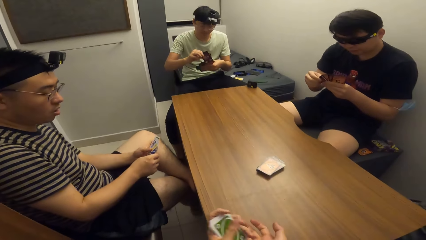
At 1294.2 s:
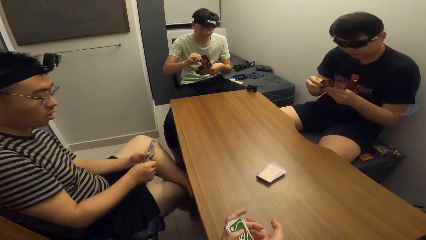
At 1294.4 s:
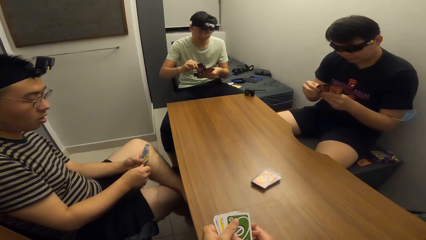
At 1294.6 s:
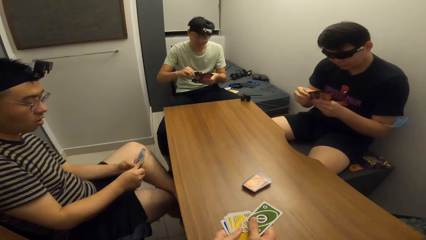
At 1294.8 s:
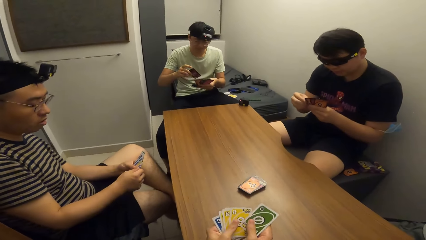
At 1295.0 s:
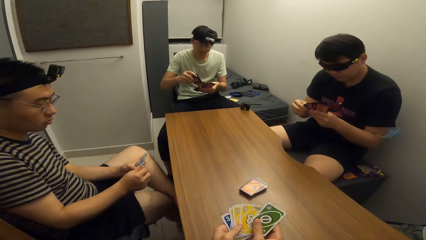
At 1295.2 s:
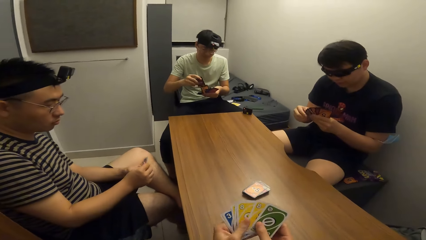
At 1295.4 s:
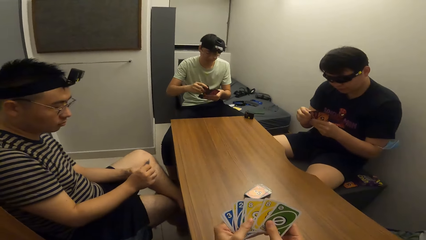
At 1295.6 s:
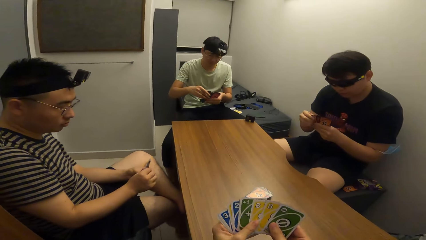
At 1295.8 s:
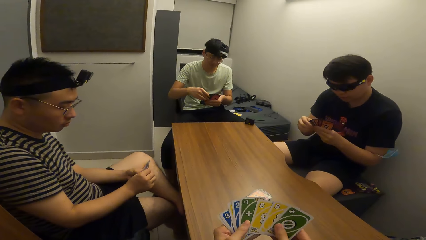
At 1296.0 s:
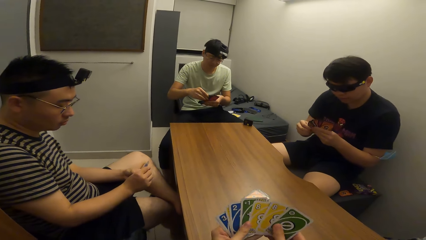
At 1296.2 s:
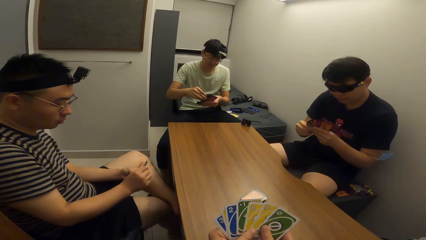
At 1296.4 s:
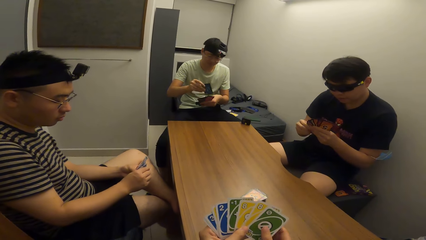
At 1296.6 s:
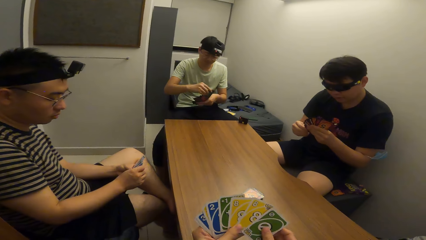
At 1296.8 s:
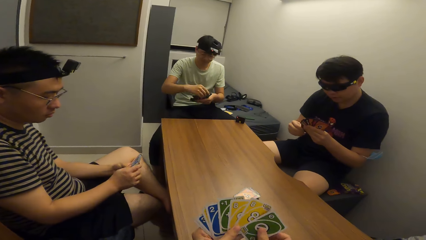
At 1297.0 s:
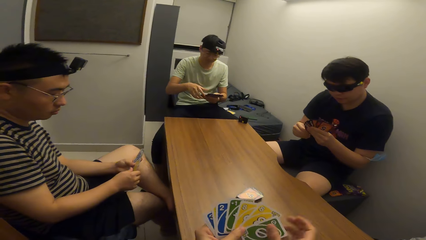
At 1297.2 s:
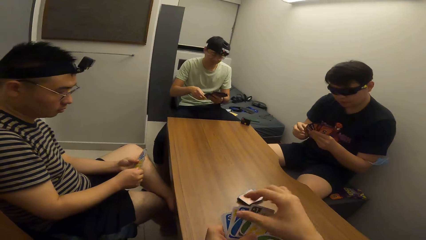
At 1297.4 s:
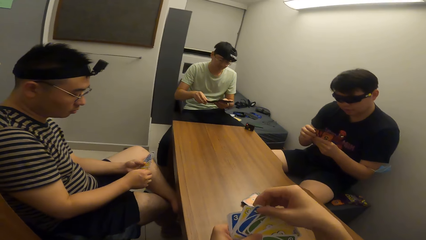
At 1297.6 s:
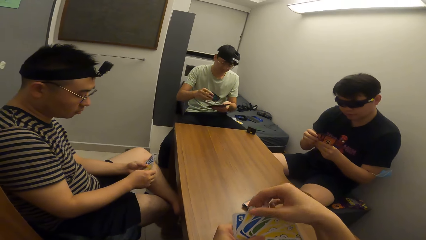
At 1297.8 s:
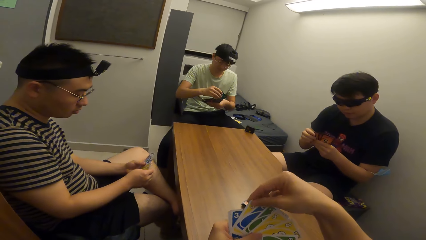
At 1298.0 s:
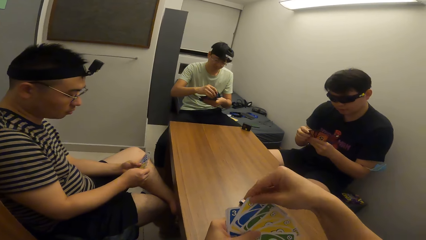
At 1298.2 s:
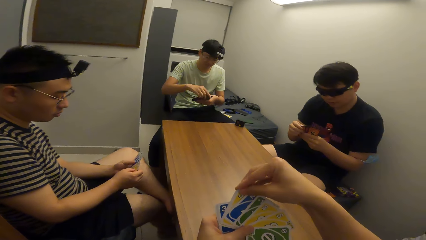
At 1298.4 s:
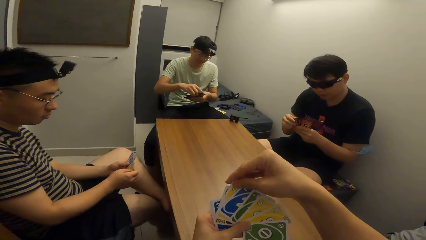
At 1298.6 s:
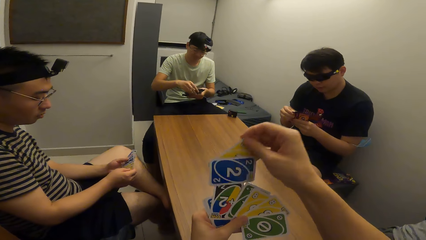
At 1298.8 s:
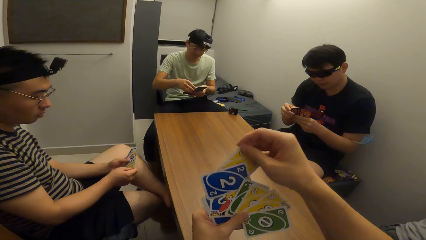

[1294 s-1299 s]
The camera wearer shuffles the cards in the hands.

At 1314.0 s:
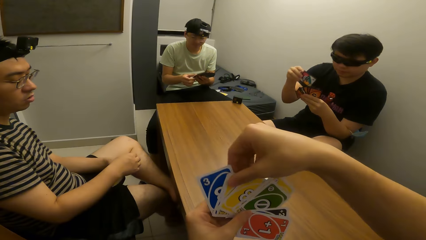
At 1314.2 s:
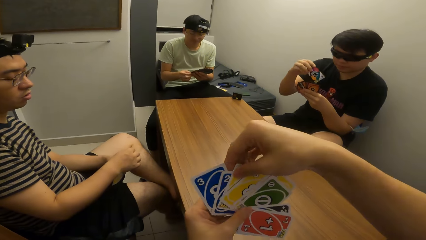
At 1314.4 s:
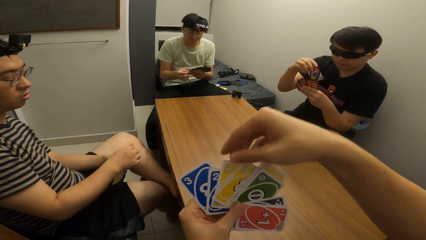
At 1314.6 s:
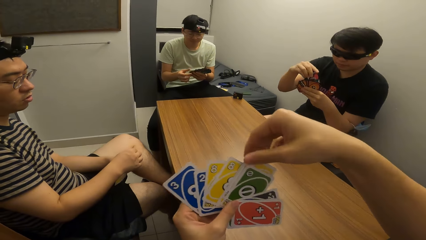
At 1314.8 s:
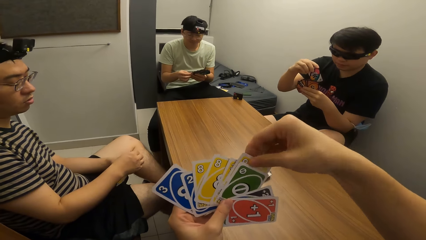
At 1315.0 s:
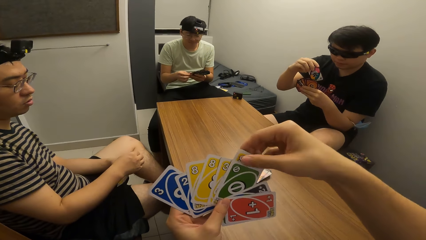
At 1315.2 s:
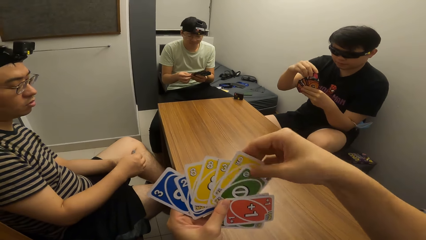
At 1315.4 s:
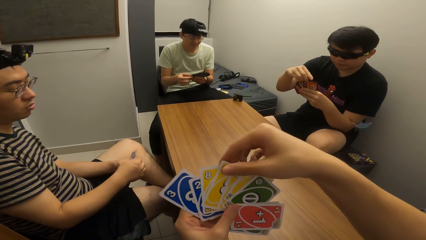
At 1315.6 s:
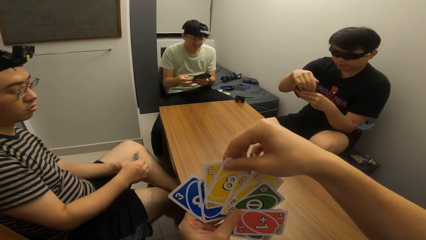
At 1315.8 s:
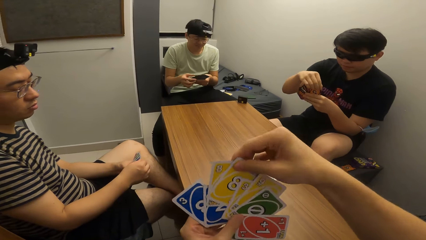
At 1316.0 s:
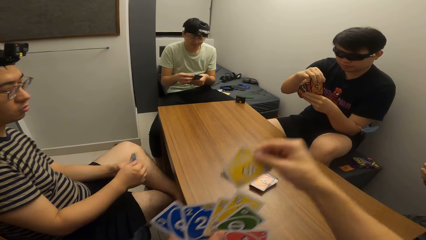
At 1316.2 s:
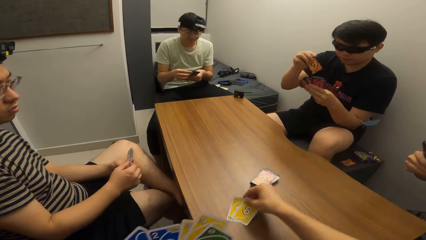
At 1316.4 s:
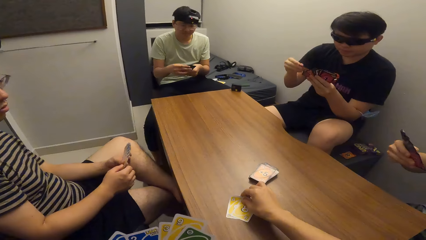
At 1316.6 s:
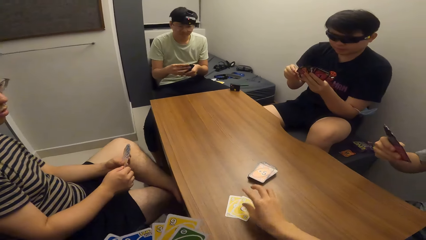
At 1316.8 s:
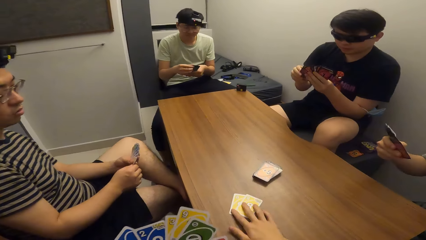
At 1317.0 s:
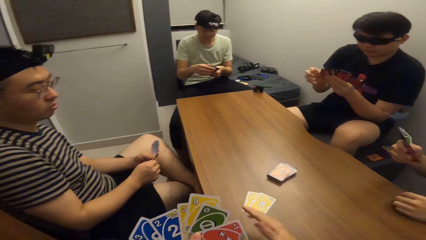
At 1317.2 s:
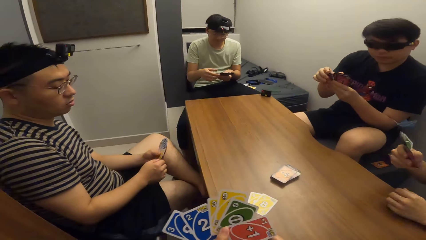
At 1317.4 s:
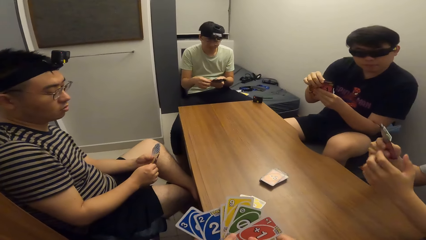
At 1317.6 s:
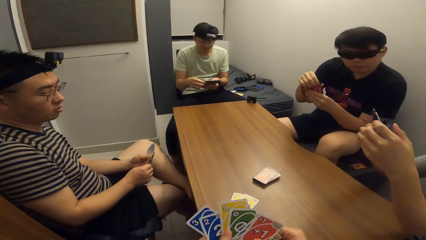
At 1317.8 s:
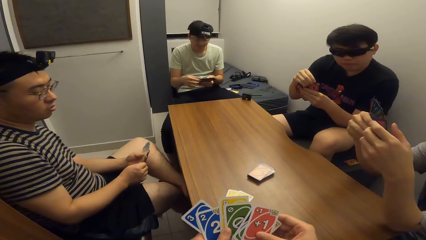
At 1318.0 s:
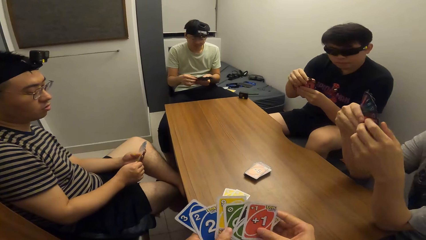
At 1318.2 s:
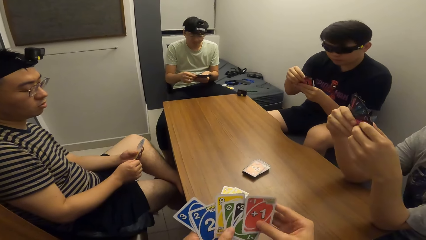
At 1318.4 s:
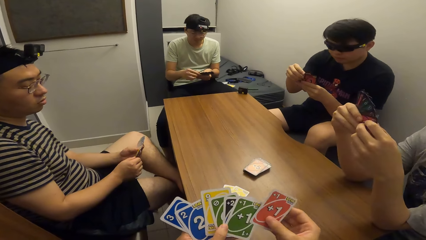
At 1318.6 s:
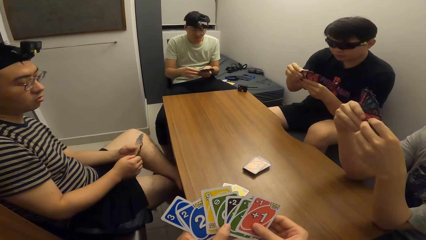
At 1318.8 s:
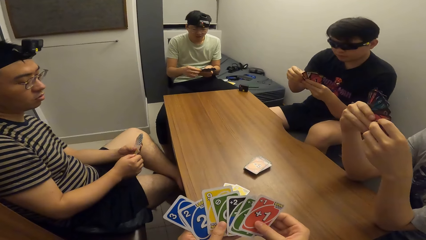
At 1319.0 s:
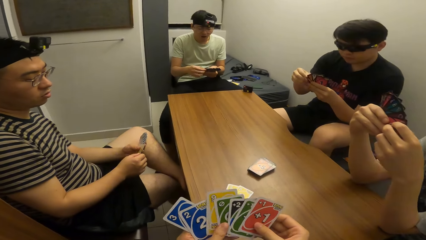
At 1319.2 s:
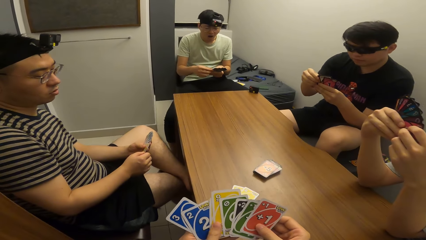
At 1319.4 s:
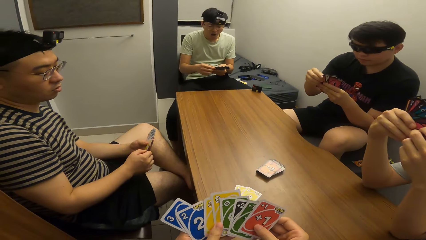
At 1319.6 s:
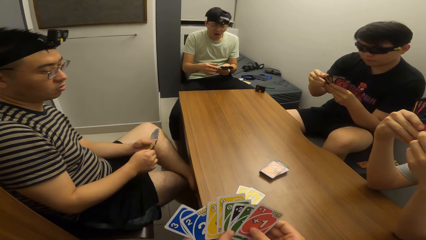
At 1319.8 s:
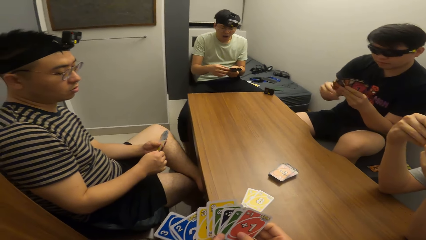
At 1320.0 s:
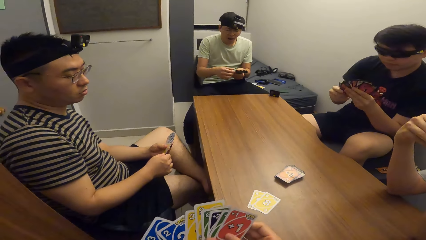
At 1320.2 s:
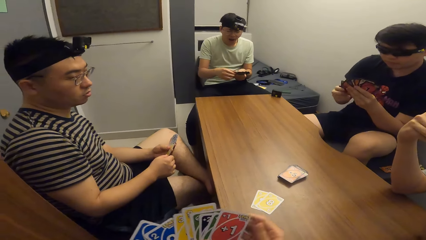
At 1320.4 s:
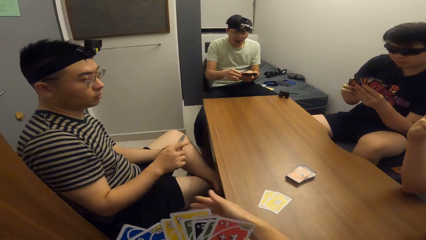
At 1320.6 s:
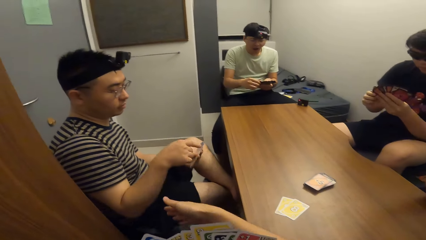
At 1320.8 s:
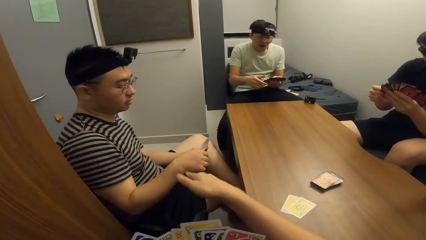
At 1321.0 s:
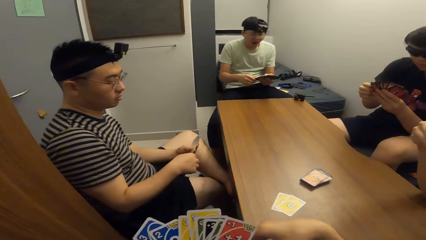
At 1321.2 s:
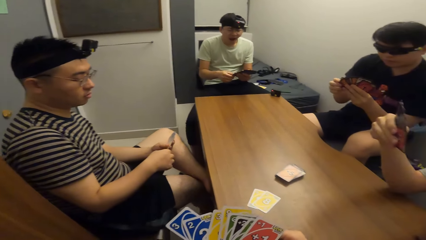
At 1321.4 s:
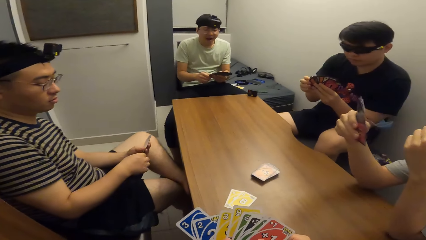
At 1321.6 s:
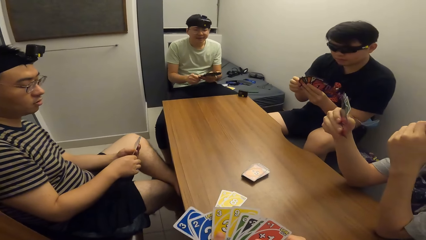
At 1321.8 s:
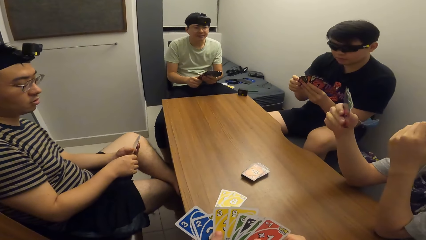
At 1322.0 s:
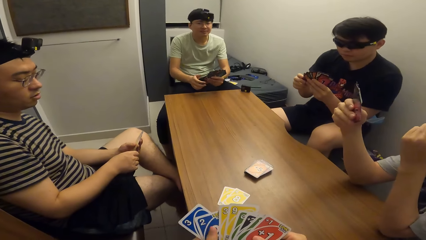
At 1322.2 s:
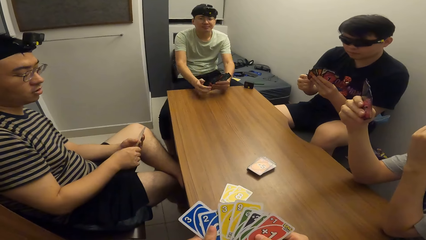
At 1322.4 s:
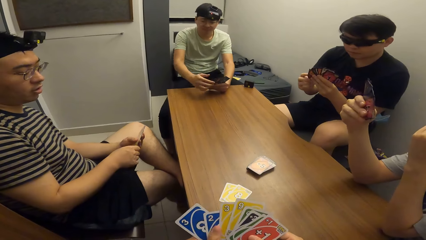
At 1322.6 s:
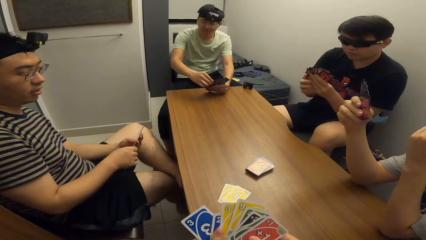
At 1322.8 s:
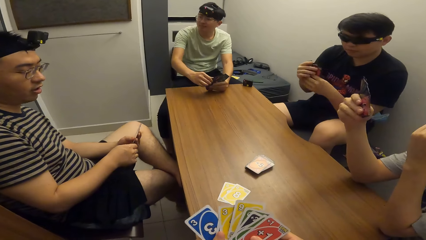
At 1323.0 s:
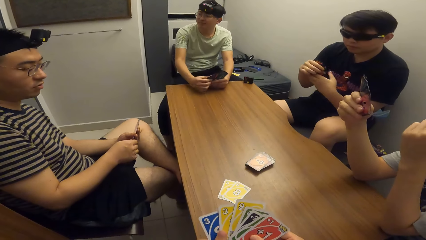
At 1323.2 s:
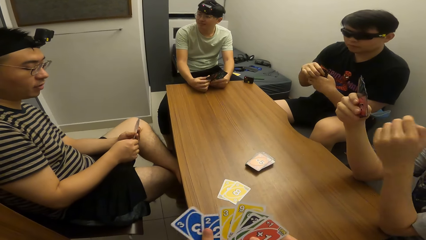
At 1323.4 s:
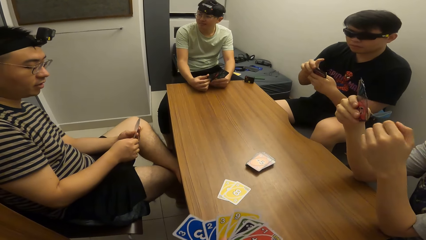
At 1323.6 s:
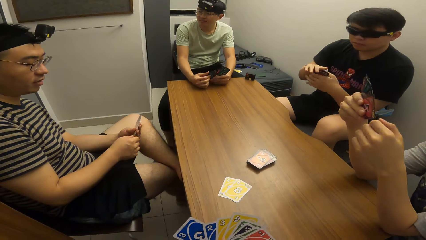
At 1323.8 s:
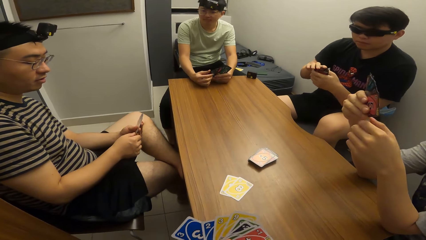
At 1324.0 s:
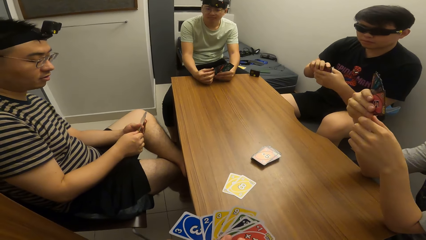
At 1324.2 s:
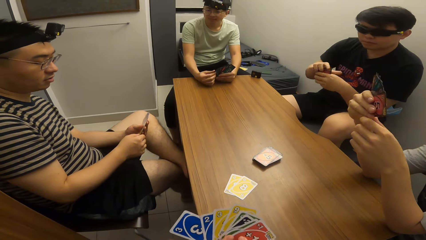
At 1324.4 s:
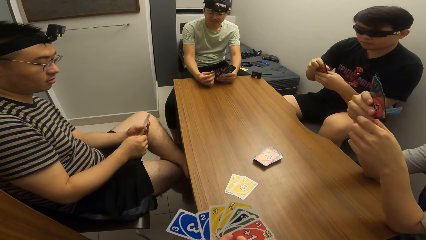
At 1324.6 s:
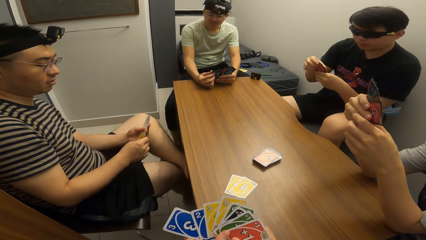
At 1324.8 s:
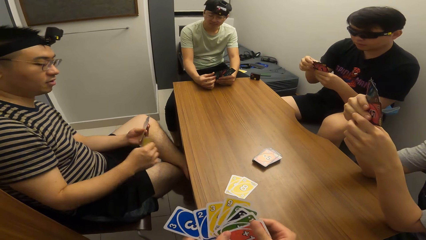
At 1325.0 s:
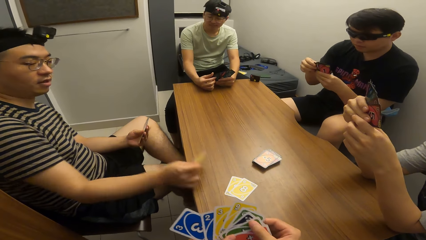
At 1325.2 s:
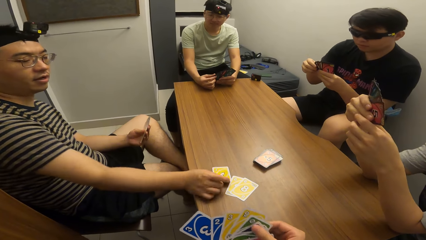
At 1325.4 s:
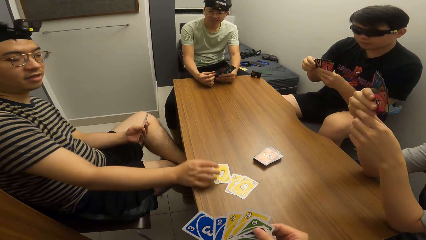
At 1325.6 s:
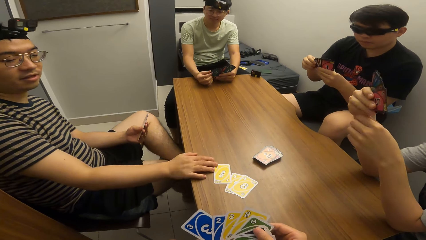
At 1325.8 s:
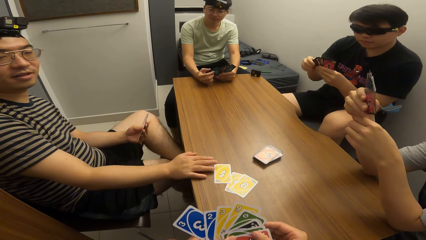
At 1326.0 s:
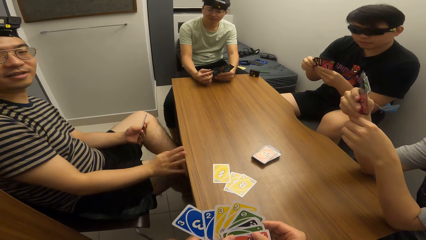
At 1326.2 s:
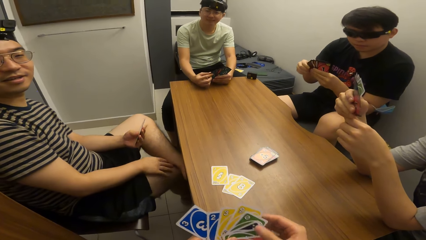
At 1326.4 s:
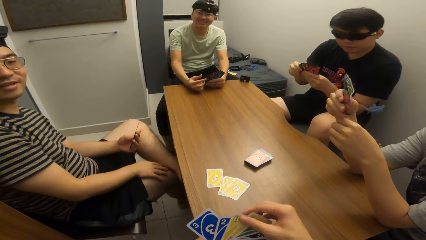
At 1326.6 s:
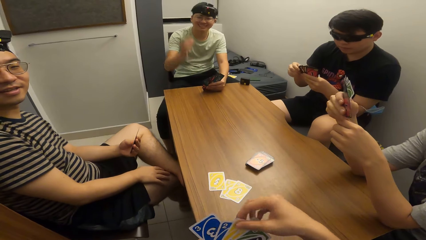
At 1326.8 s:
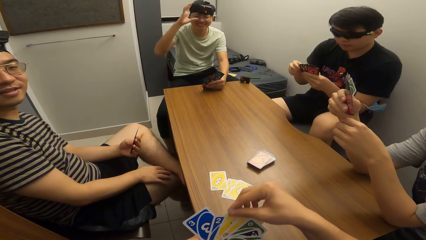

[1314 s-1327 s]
The camera wearer drops the playing card on the table with his right hand. A man leans on the table. Another man drops the playing card on the table with his right hand.
